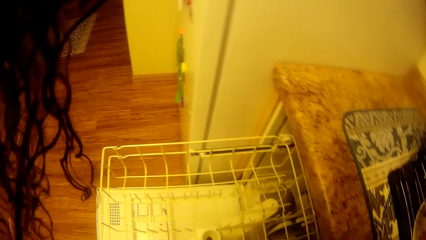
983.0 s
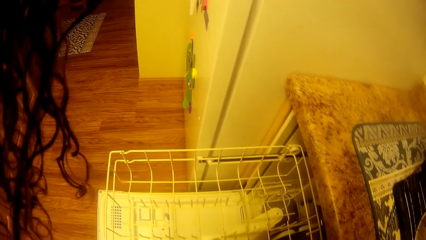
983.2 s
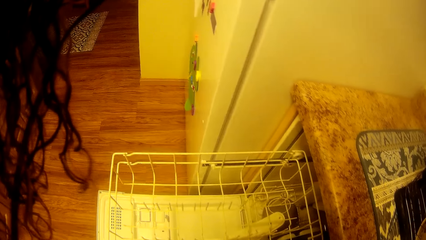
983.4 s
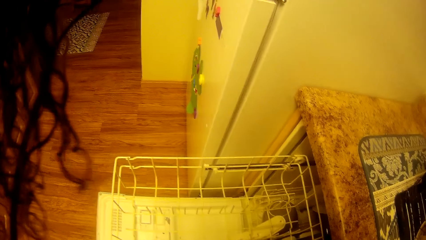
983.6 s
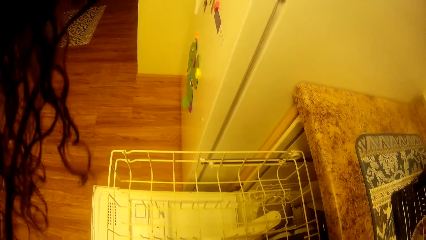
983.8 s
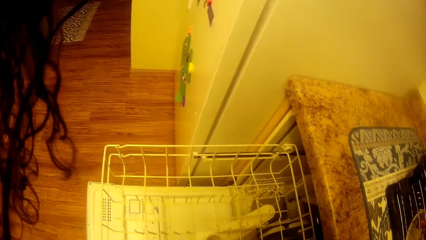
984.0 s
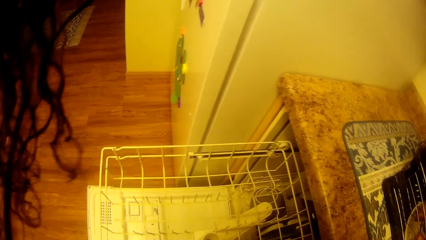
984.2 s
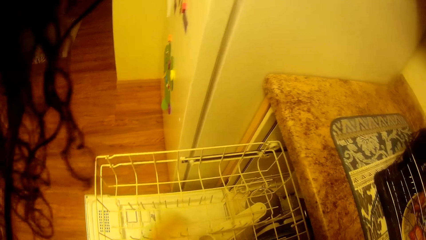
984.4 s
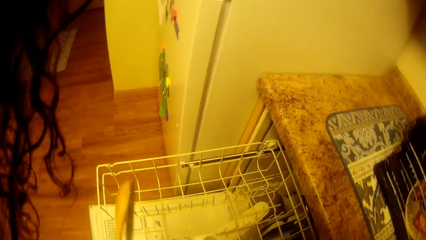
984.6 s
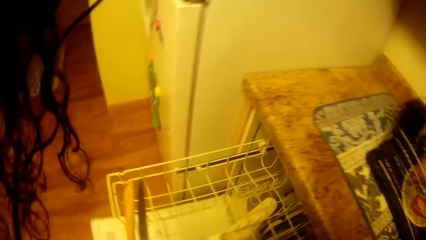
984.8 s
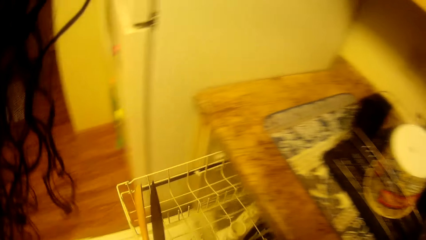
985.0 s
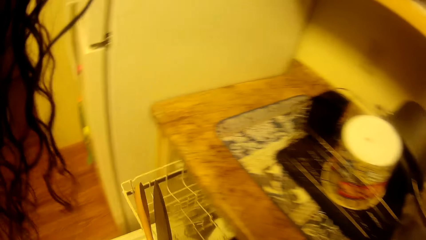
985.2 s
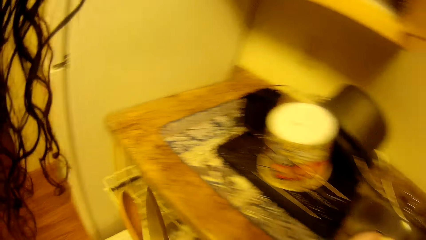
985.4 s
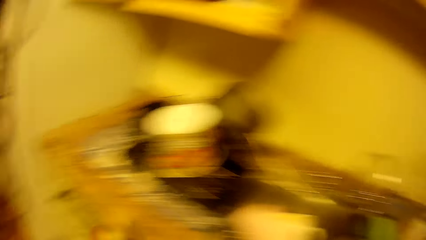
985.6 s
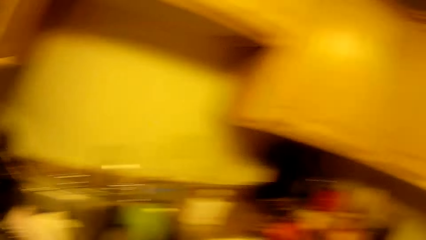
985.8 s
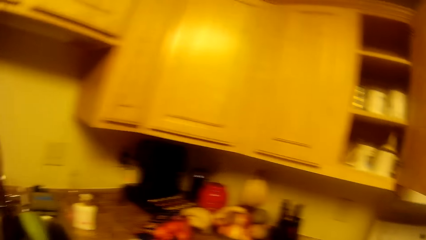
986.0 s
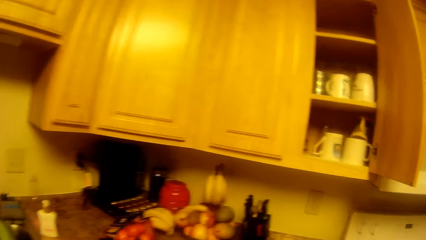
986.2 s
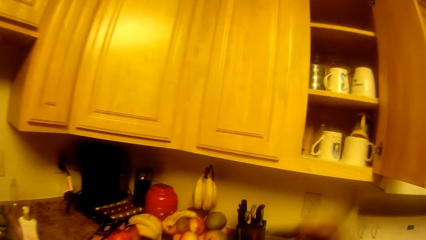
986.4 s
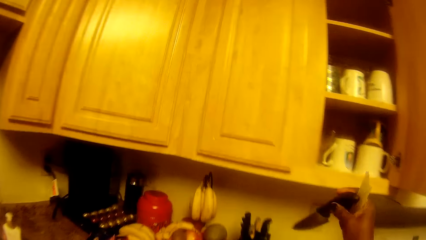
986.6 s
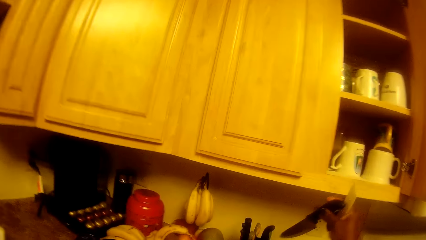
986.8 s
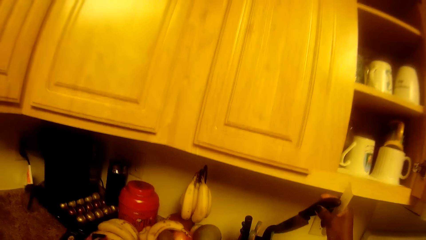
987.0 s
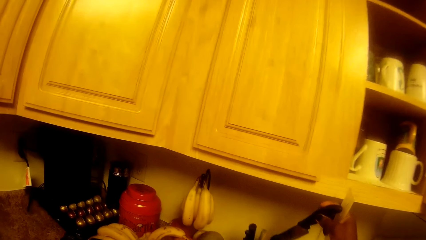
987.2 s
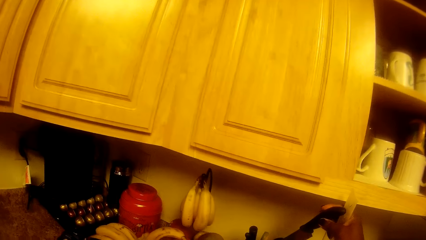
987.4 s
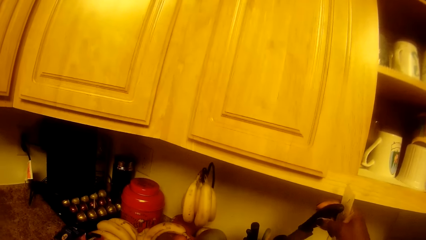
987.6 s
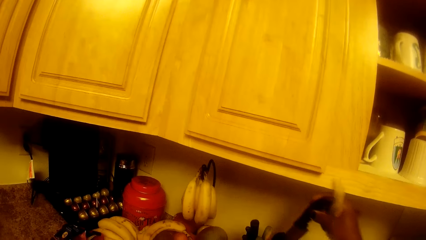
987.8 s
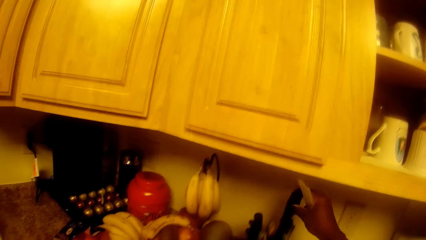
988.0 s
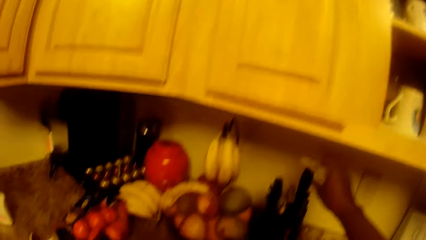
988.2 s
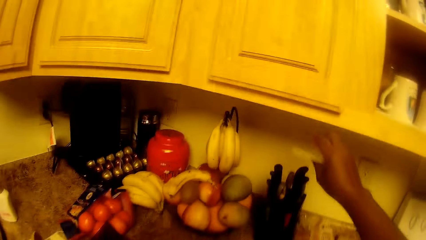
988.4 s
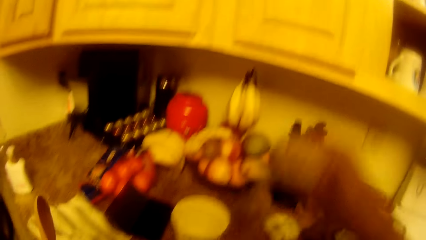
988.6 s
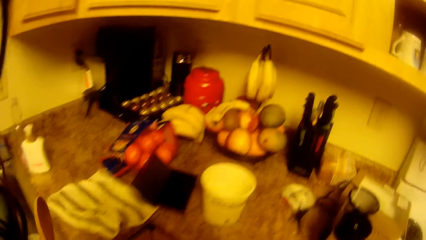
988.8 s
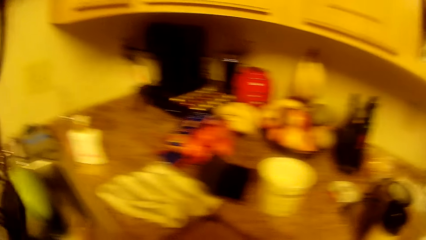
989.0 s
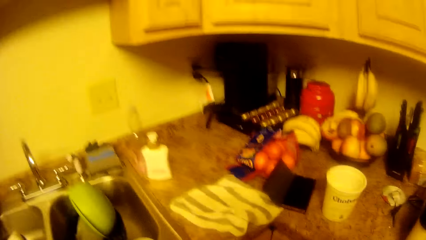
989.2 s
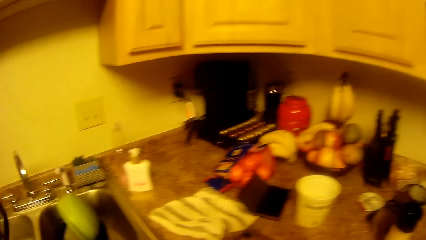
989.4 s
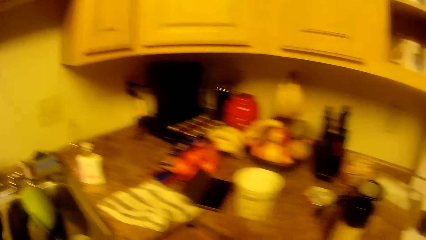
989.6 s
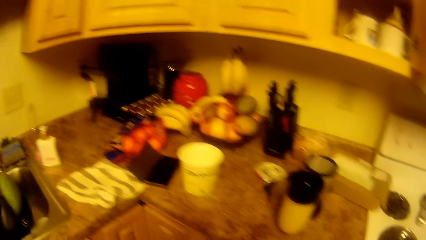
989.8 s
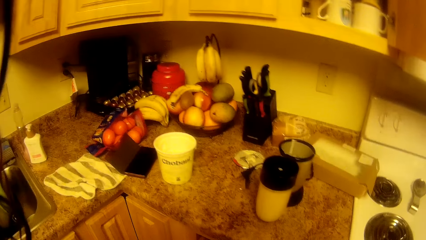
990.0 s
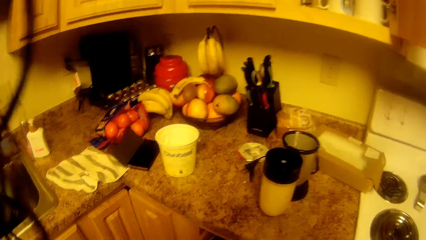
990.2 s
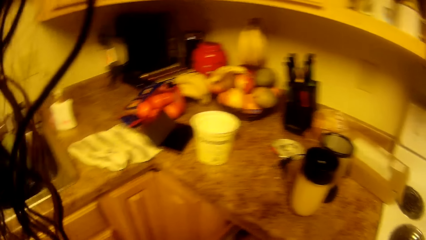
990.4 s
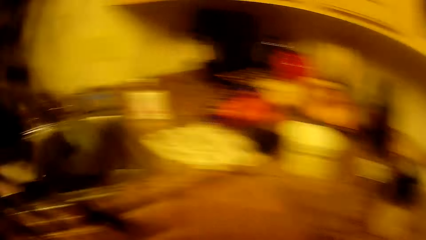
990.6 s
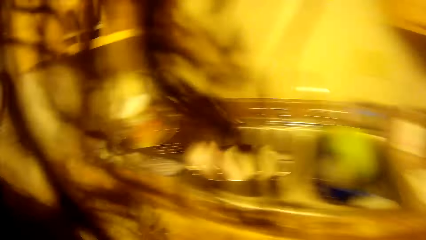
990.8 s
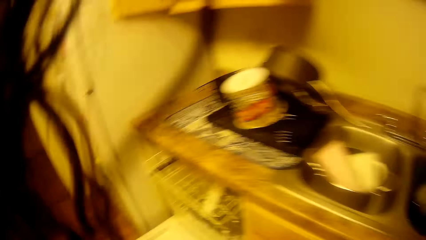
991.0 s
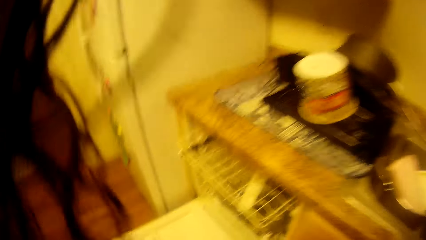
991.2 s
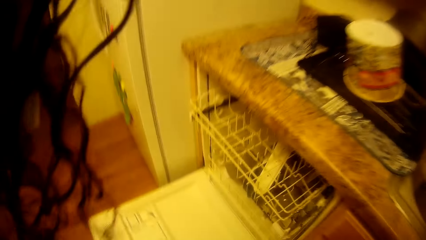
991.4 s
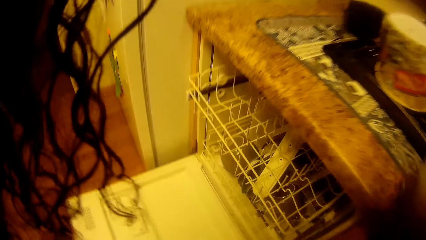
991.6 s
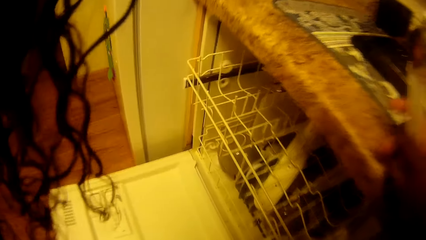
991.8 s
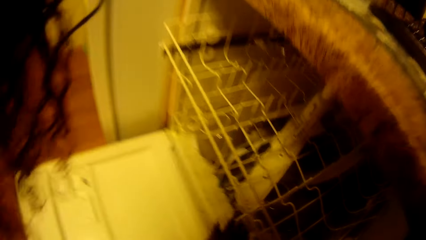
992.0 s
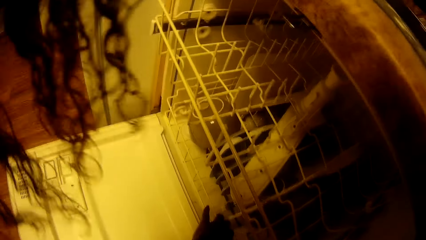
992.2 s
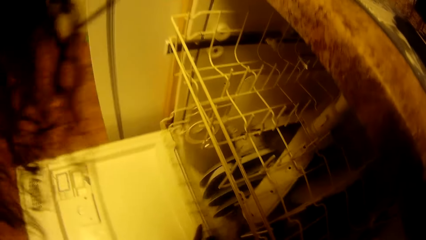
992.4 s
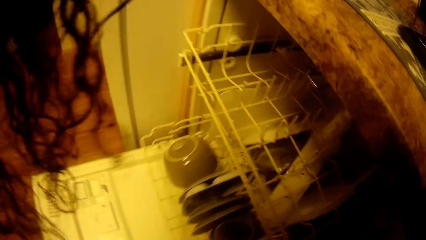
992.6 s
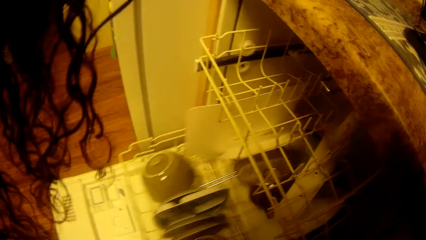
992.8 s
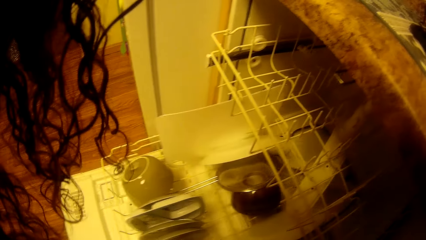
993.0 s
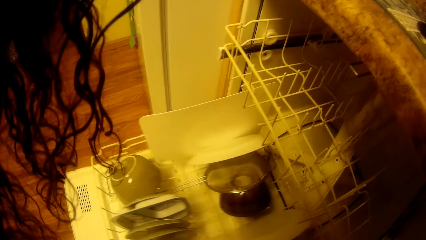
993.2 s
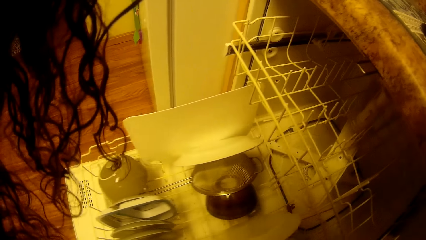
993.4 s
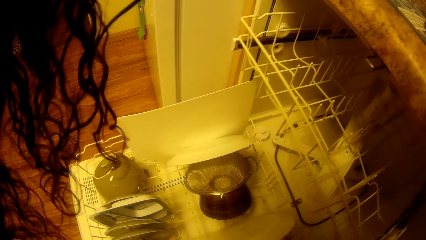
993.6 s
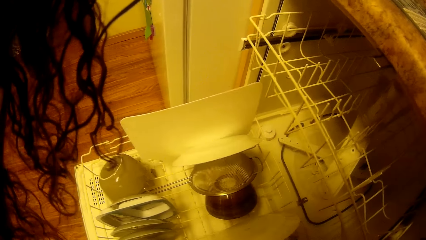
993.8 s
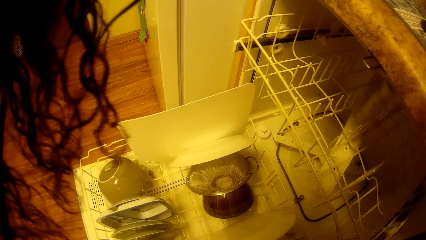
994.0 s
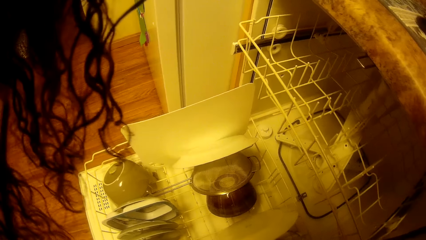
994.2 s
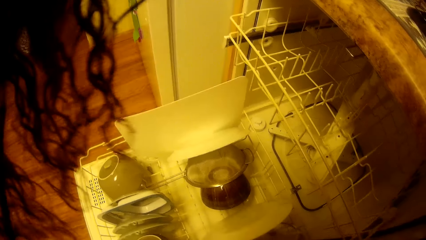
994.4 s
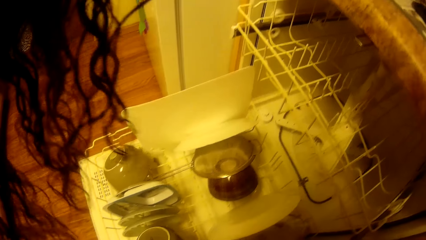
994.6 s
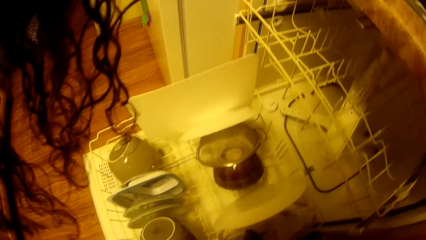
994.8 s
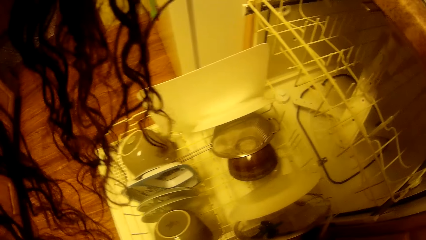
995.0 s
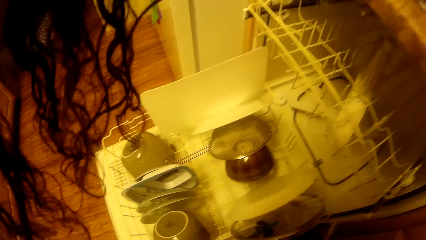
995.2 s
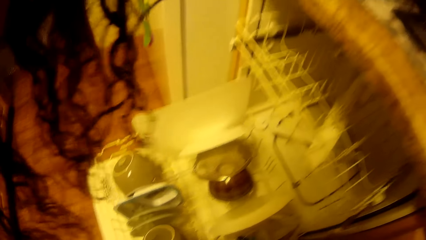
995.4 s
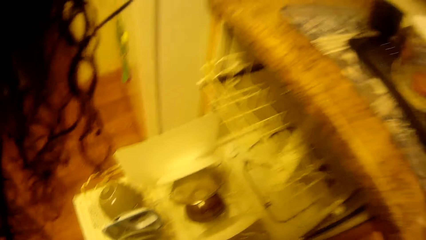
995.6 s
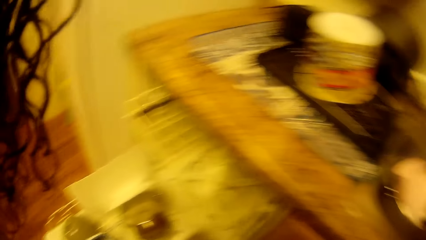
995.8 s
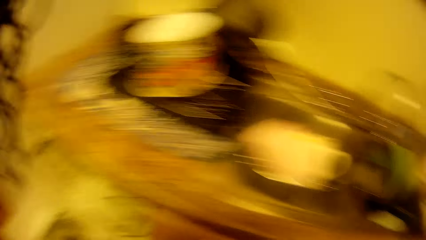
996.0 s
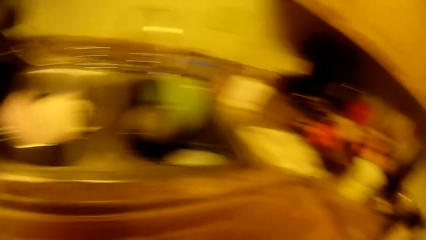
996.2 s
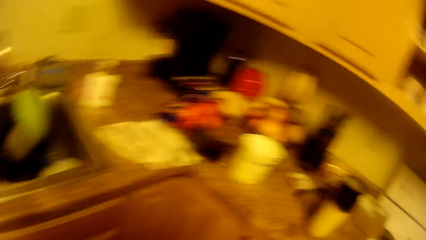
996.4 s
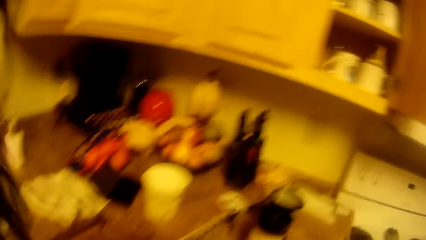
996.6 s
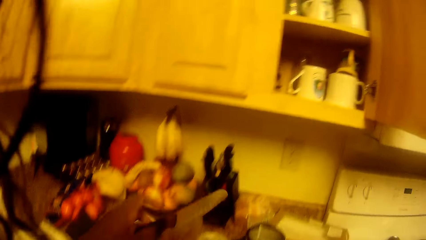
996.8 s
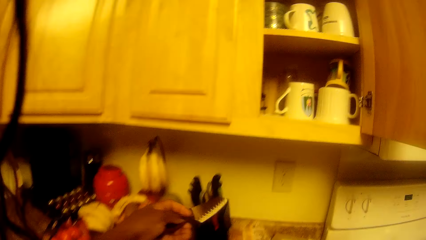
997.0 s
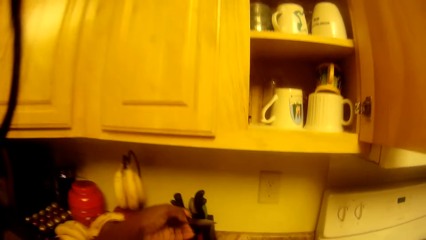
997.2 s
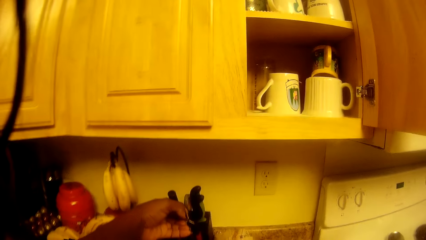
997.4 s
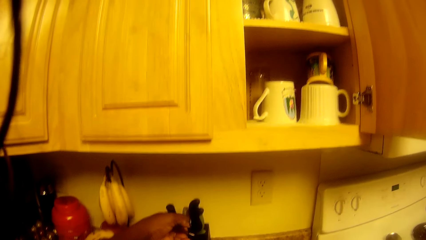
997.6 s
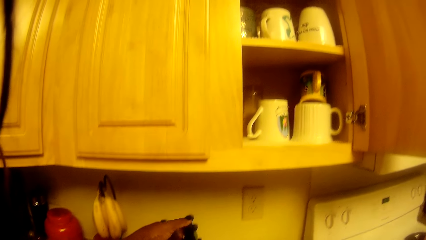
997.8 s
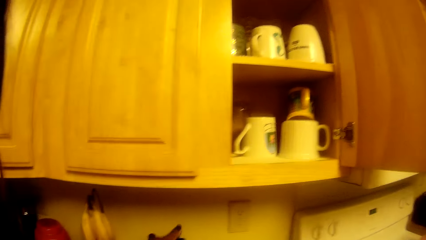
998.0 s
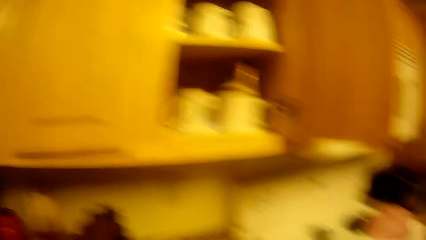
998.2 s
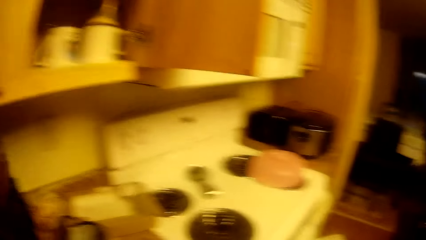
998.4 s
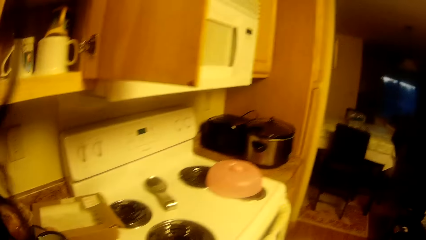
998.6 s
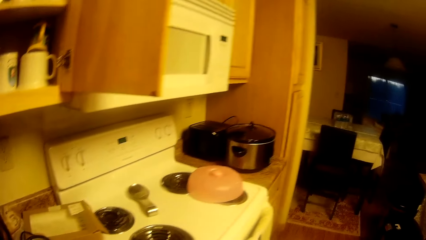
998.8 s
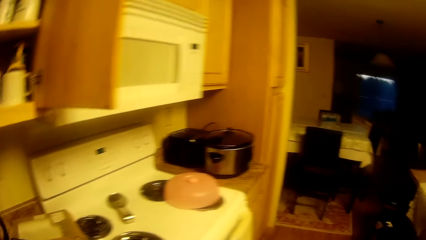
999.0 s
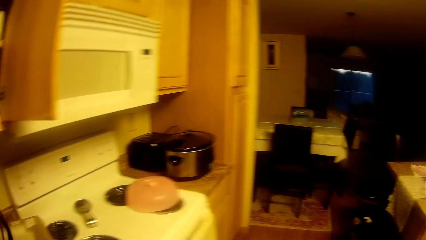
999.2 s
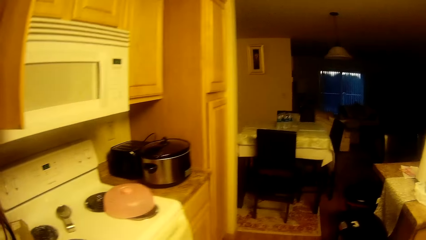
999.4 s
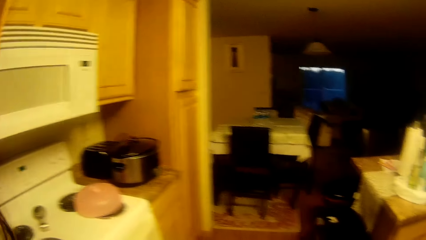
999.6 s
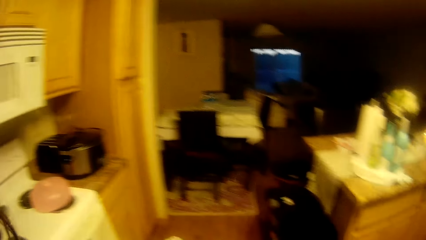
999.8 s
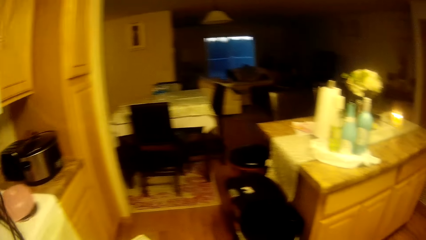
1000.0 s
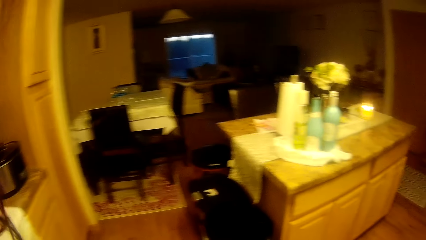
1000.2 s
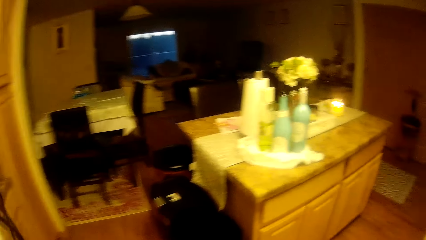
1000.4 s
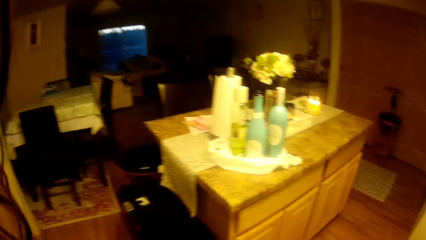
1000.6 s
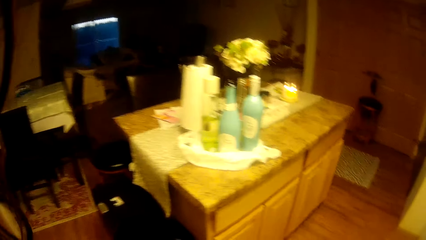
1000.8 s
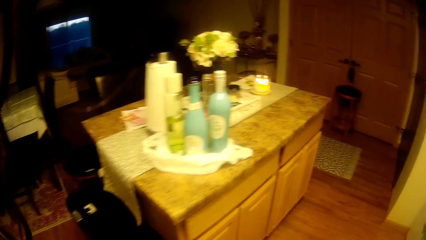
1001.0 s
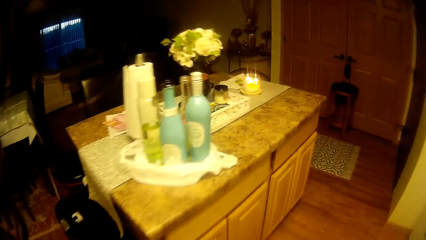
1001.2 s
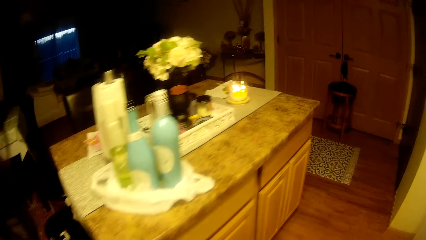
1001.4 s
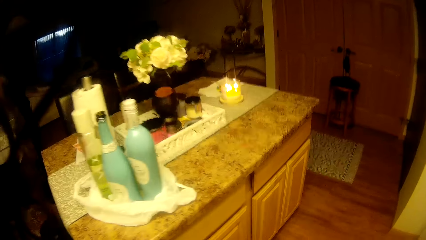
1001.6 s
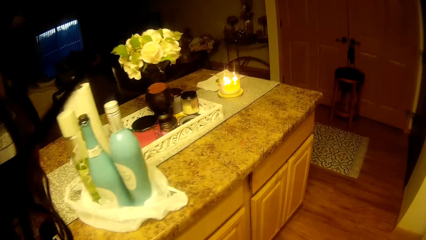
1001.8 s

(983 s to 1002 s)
The camera wearer does something. She picks up a knife from the drawer. She takes a spatula from a dishwasher rack with her left hand. She pushes the dishwasher rack with her left hand. She closes the drawer. She moves around. She puts the knife in the knife rack with the knife rack on her right hand. She holds utensils with both hands. She does something. She picks something from the tray. She places her right hand on the slab. She pulls a rack from the dishwasher with her left hand. She holds the countertop with the right hand. She looks around. She puts a knife in the knife rack with the knife rack on her left hand. She looks around. She moves around the room.
